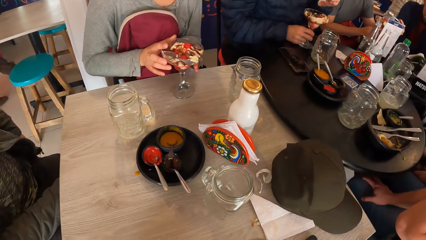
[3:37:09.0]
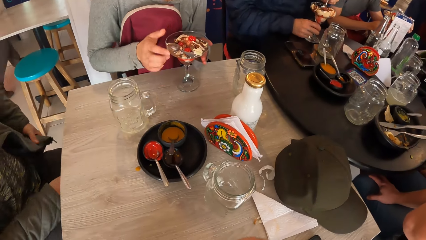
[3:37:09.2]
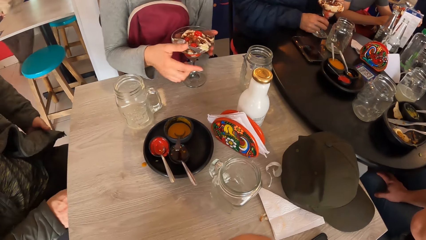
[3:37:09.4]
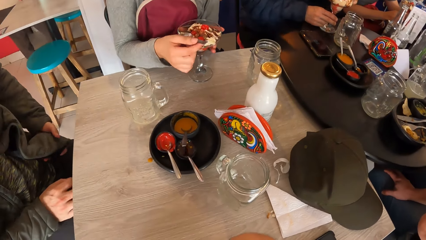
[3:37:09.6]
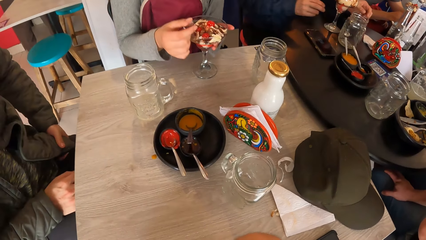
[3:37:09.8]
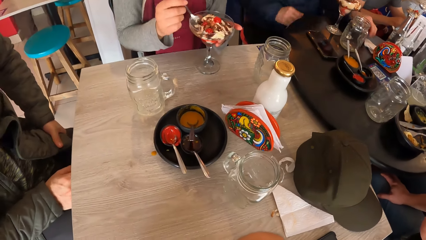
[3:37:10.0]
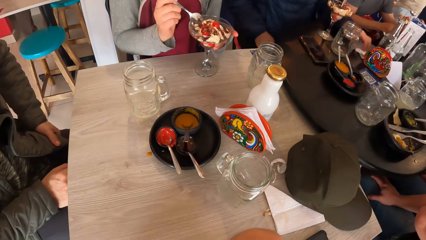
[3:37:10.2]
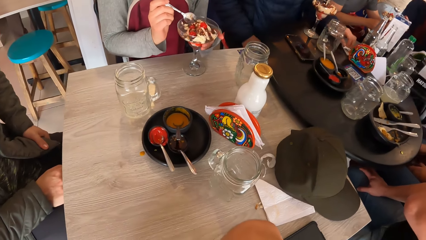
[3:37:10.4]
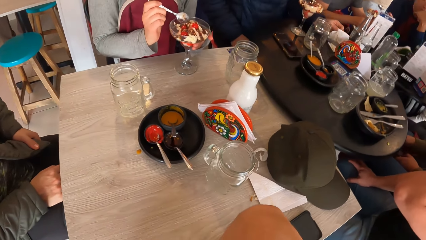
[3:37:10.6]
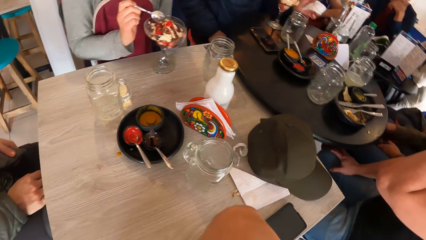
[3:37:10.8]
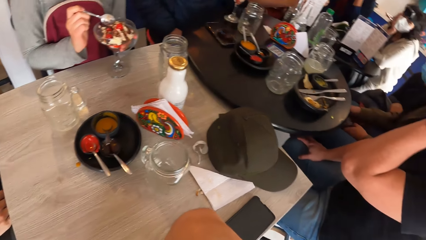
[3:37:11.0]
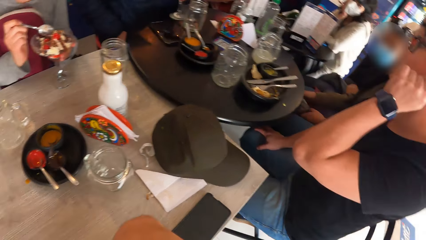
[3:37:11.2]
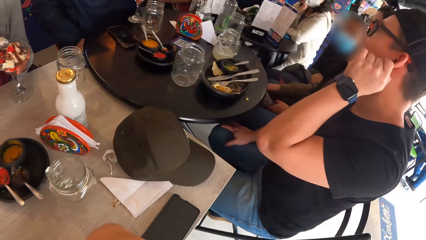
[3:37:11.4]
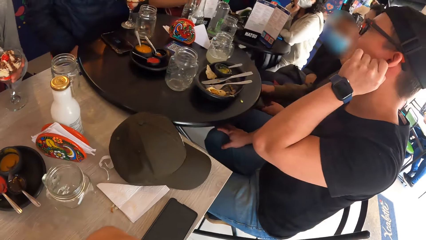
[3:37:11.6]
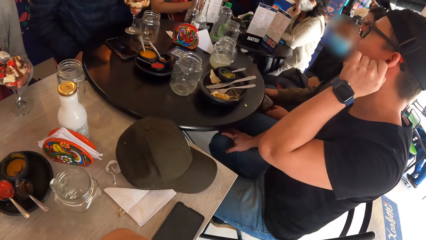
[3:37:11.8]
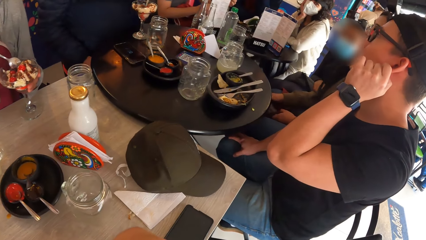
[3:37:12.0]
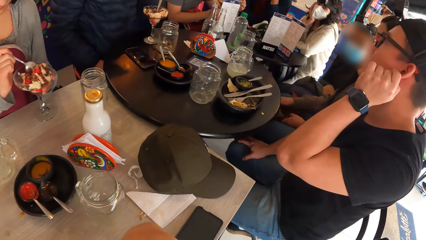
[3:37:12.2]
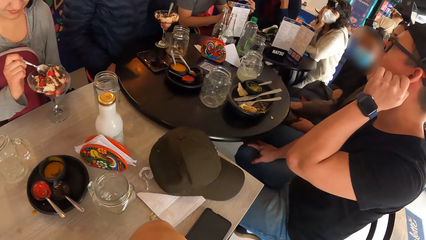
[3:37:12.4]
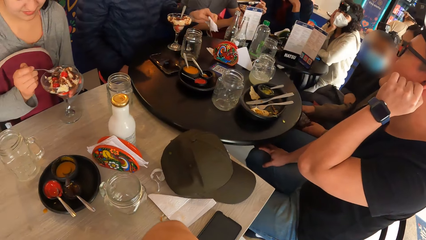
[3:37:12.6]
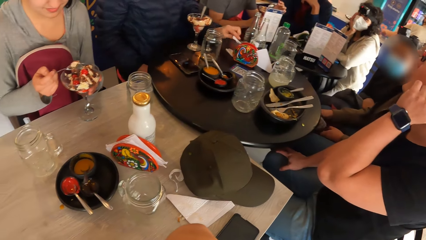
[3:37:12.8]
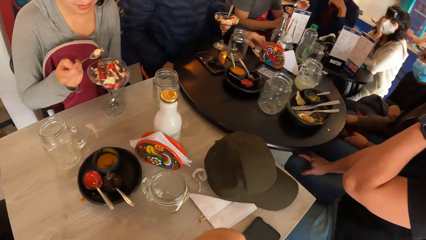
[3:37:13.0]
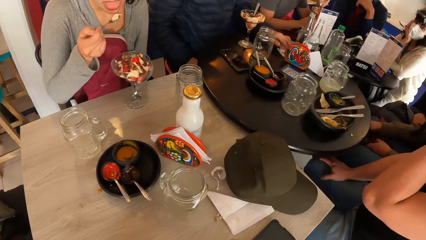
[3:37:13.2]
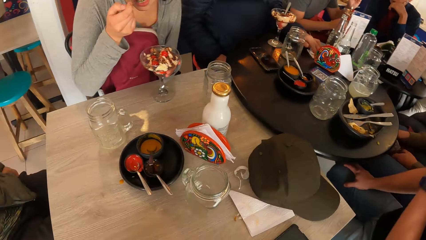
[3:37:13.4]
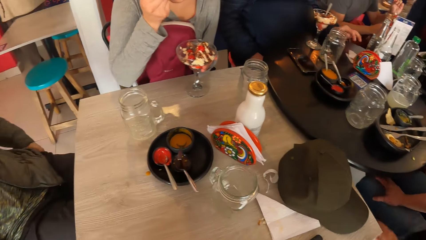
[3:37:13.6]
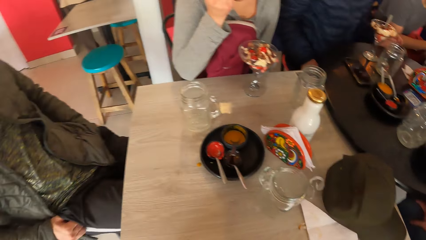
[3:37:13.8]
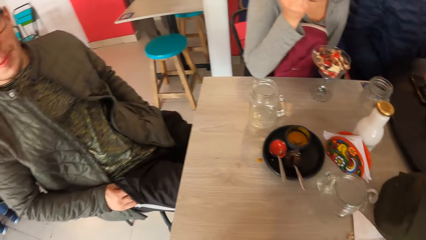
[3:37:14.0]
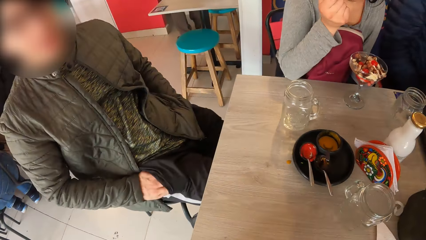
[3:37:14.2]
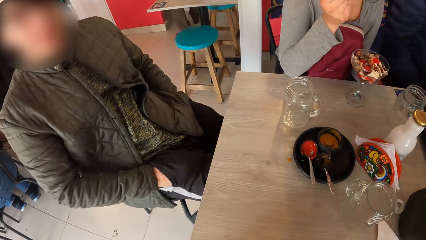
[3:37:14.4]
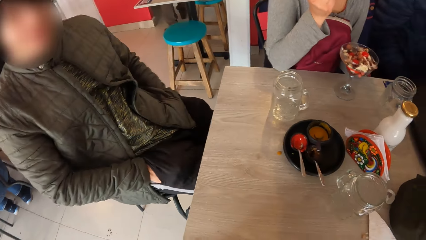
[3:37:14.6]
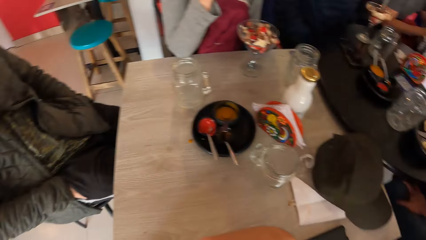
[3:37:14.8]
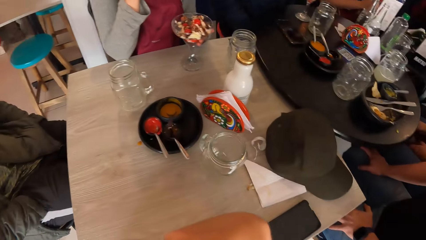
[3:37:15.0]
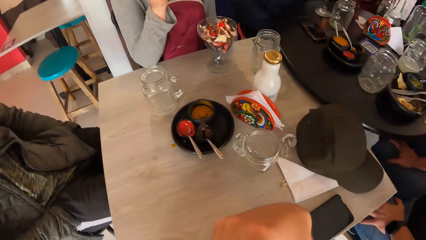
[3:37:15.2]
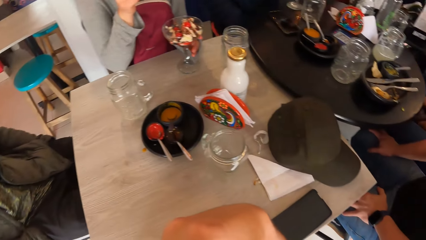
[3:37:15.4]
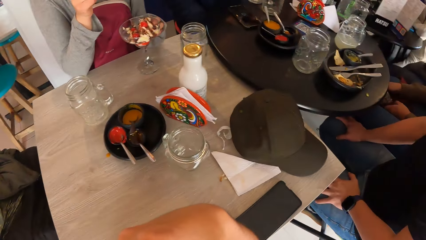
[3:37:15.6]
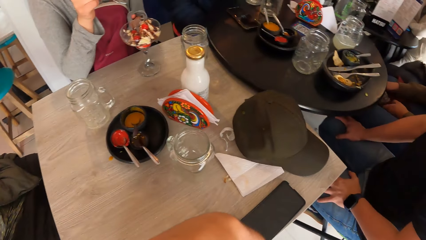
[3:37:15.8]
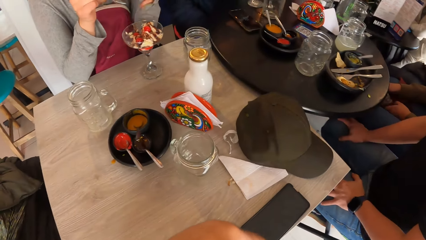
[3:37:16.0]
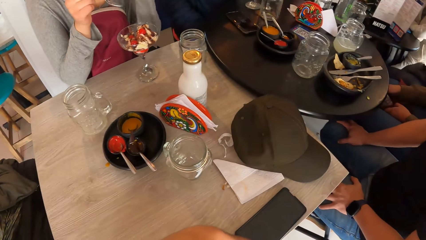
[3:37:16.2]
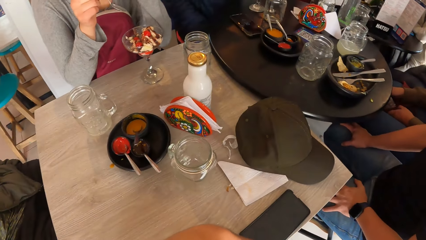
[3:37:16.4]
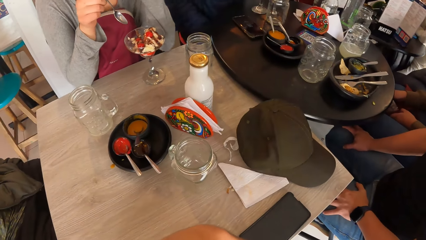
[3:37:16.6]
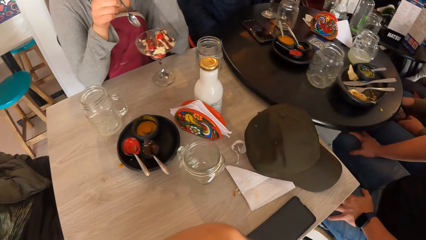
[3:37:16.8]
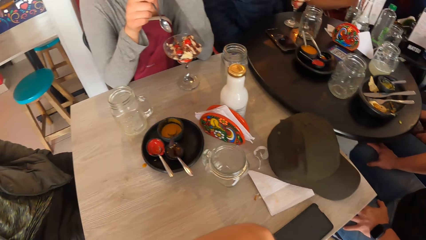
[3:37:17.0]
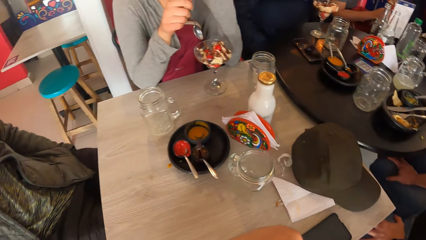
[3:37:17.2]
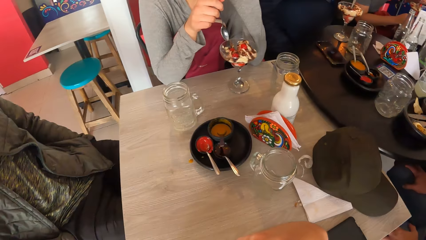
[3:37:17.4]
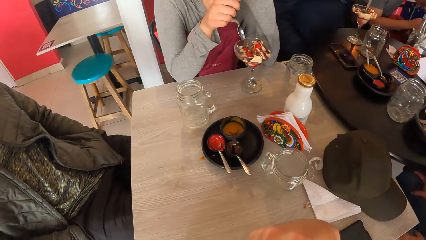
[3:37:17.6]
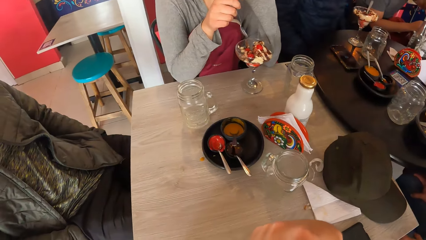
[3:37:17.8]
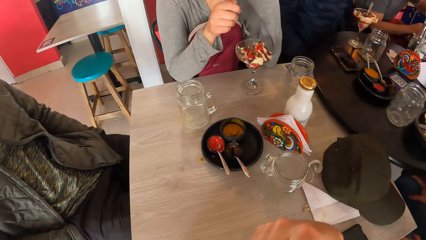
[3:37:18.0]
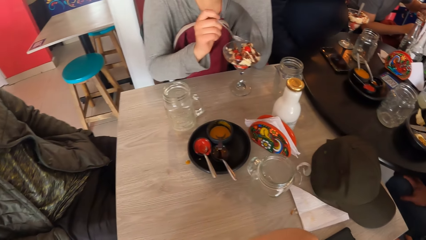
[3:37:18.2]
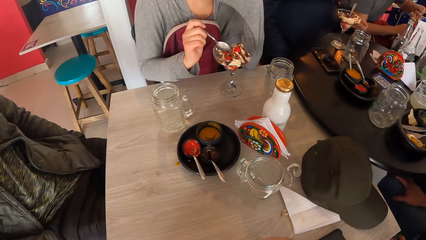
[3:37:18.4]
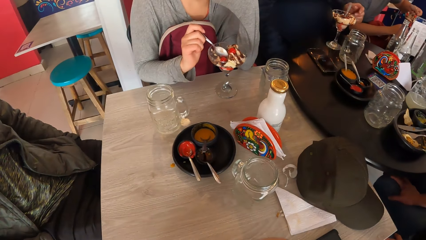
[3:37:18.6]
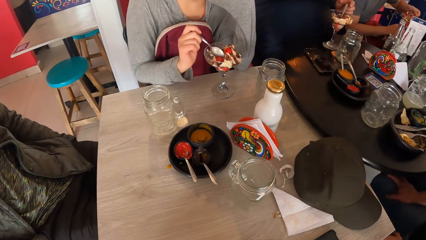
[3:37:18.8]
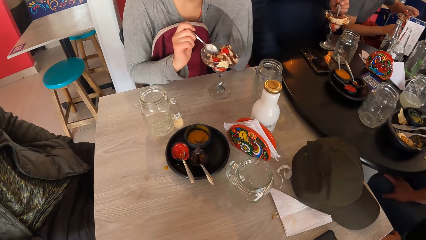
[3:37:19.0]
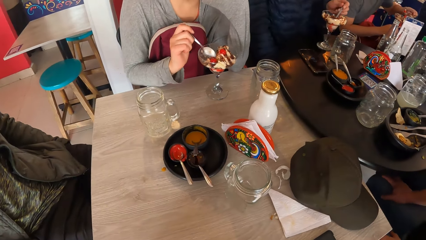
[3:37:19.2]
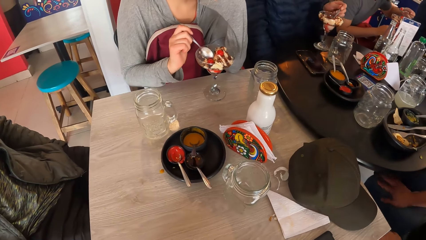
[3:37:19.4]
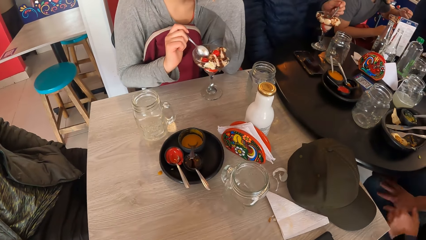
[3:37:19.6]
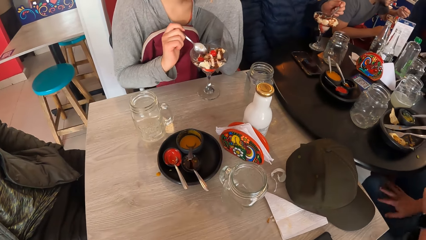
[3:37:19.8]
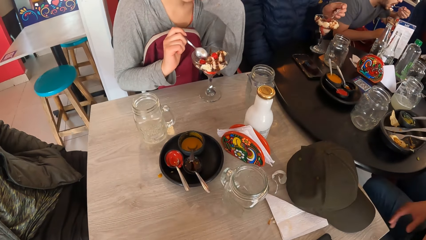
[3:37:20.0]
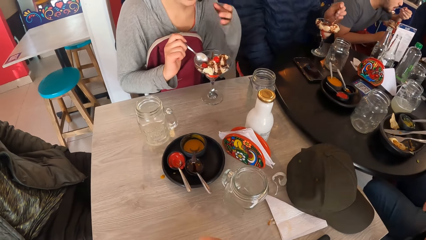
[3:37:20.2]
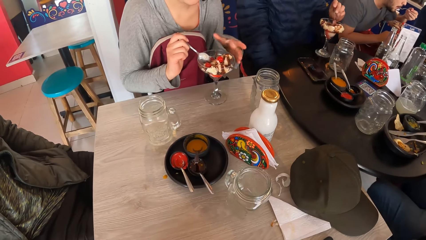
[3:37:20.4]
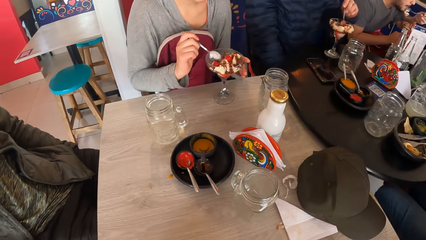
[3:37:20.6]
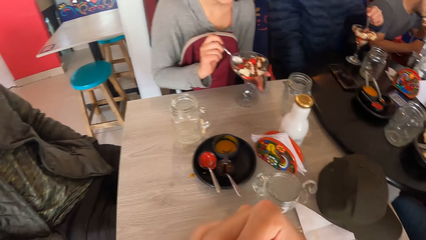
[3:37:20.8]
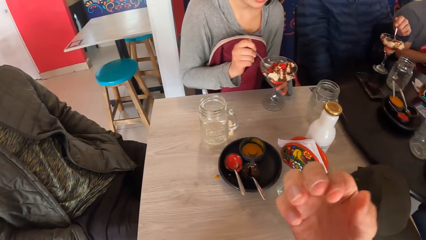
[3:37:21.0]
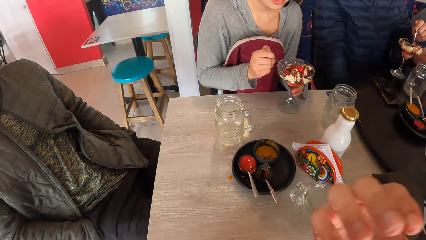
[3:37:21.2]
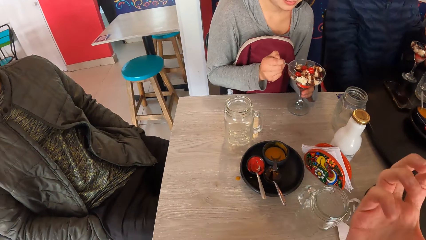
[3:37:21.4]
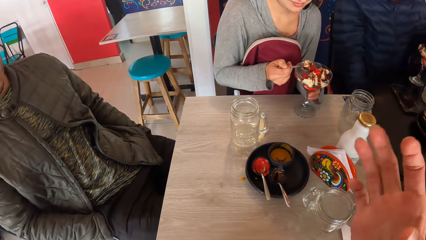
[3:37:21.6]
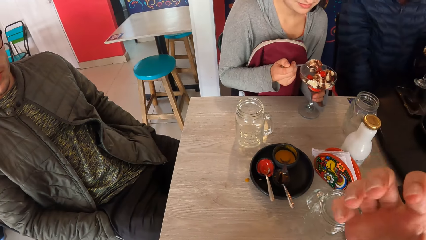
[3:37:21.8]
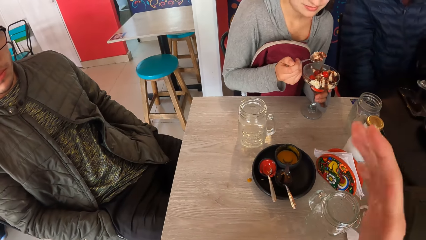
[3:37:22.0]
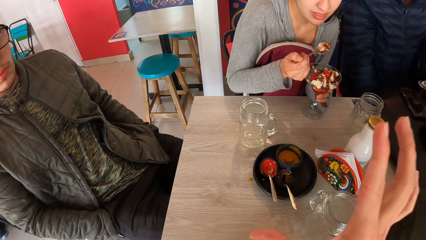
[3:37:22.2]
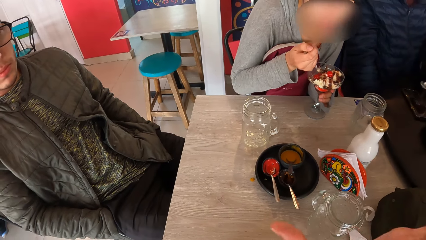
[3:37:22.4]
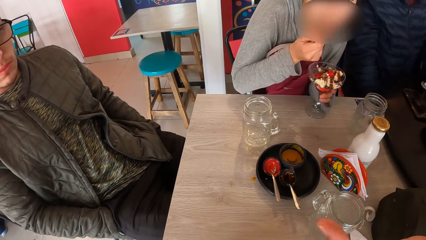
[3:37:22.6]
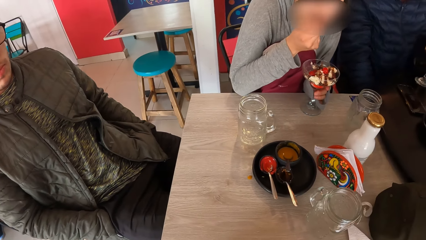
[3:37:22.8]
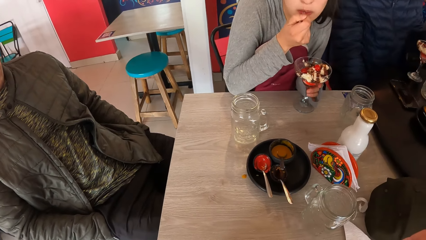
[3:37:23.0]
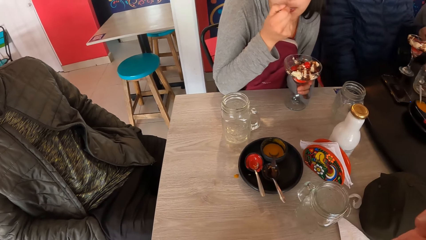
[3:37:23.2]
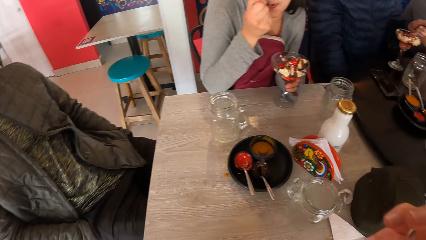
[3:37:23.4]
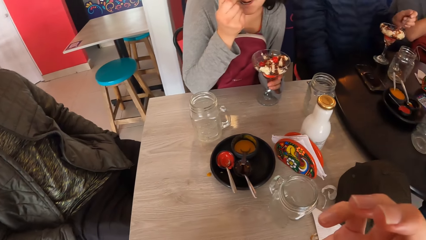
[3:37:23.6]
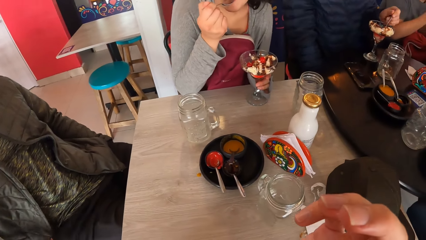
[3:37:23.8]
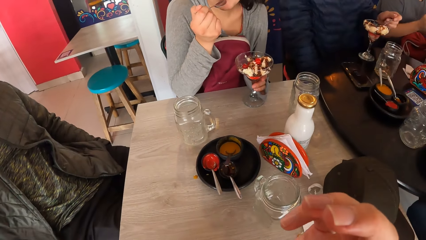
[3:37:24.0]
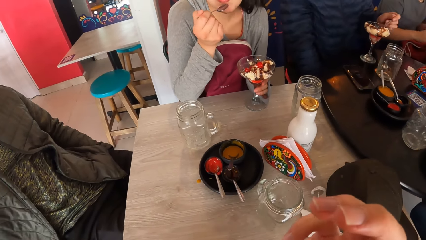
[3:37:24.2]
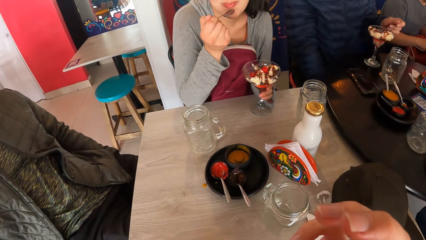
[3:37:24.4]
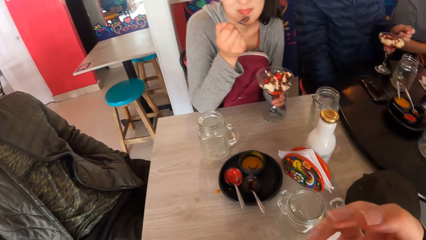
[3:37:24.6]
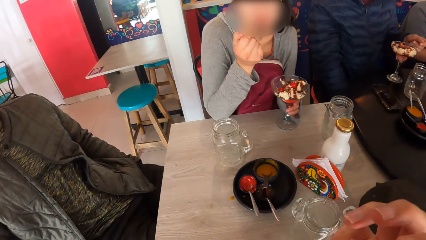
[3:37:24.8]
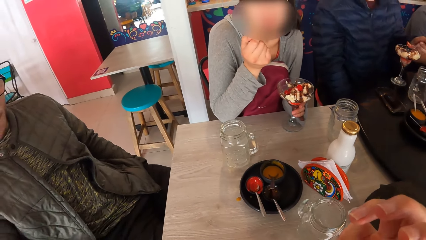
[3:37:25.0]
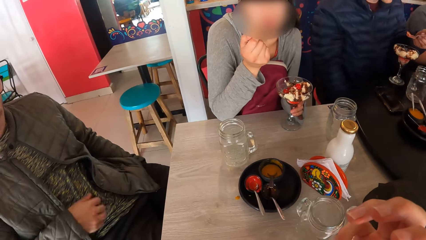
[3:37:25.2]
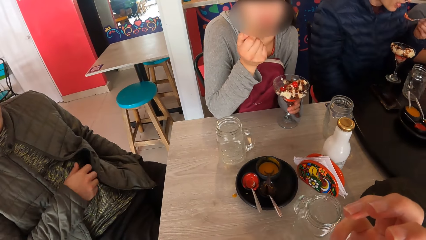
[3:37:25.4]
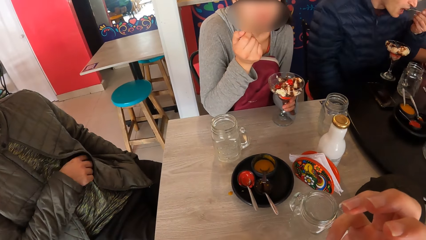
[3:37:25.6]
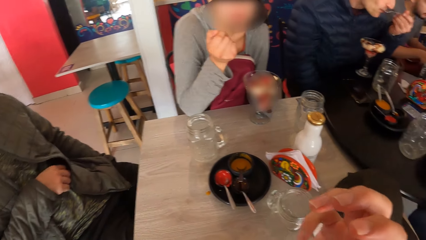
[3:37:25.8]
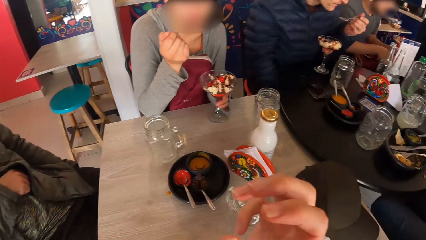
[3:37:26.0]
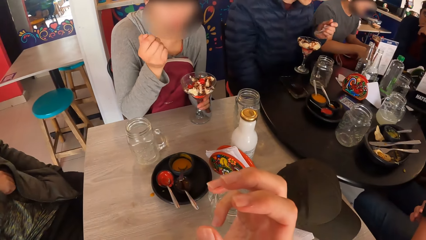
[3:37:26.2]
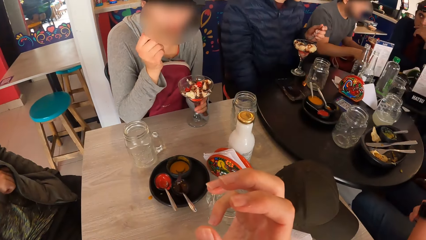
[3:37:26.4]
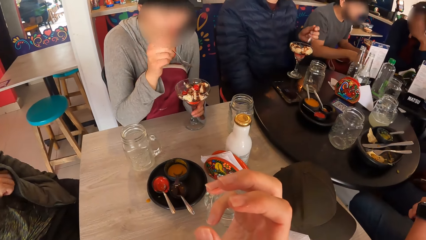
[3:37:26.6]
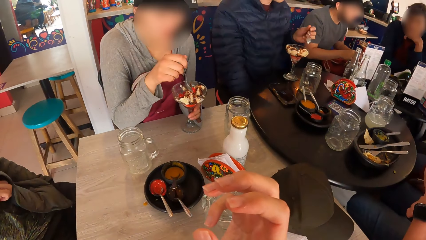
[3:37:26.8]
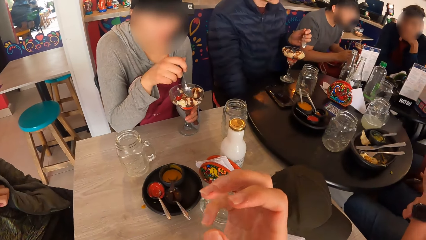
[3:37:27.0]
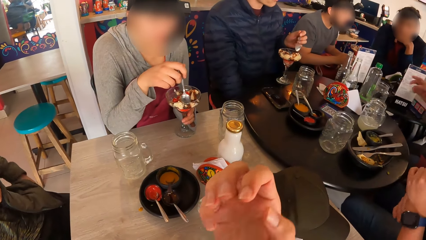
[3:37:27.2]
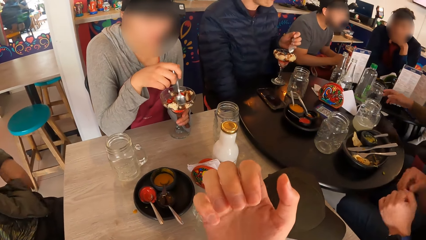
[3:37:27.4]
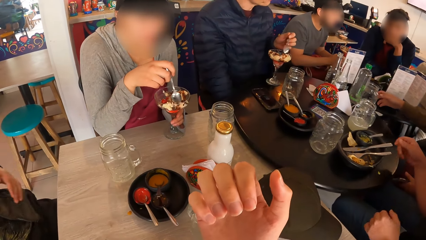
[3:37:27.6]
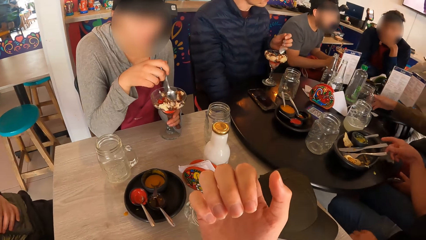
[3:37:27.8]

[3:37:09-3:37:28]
A woman eats ice cream. The camera wearer looks down. The woman scoops the ice cream with a spoon. The camera wearer looks down. The woman scoops the ice cream with the spoon.
